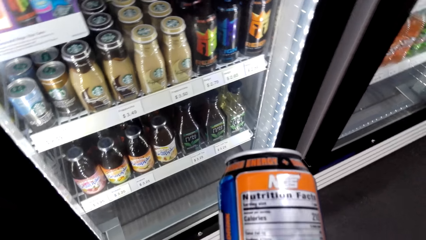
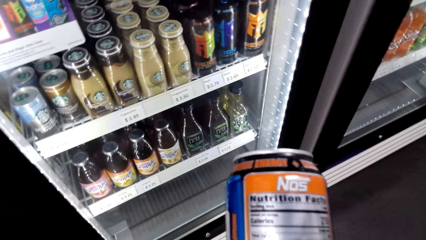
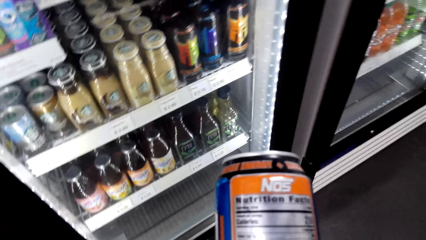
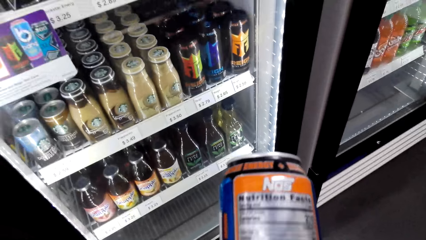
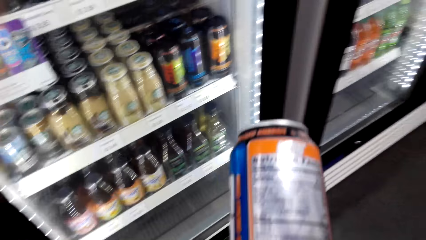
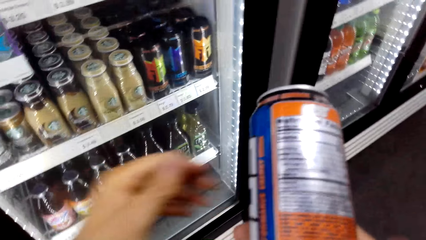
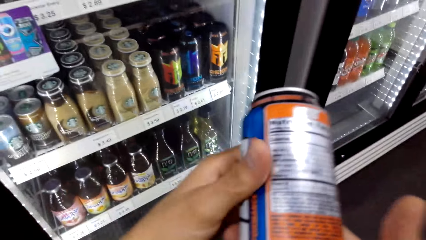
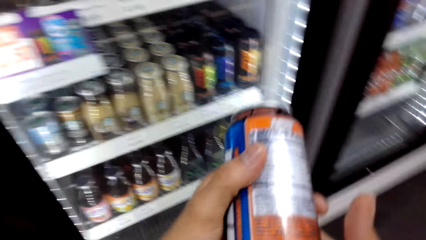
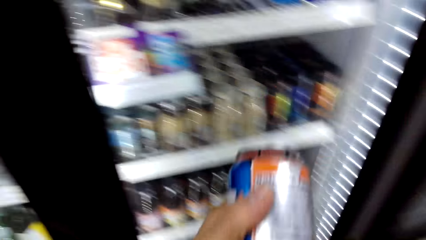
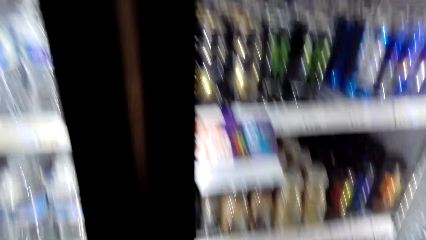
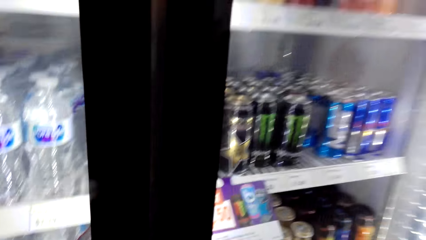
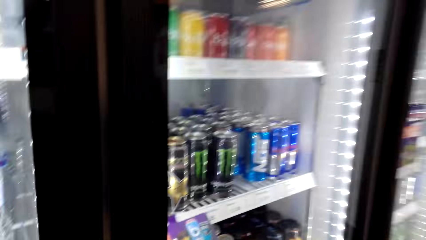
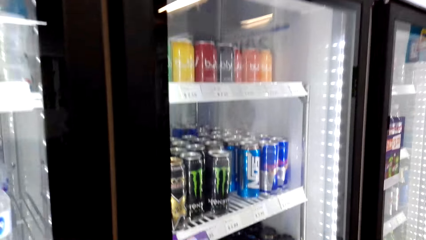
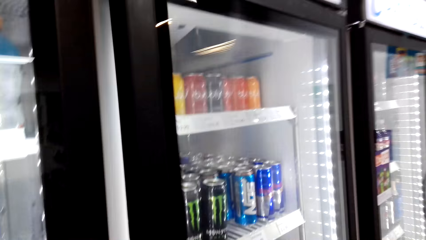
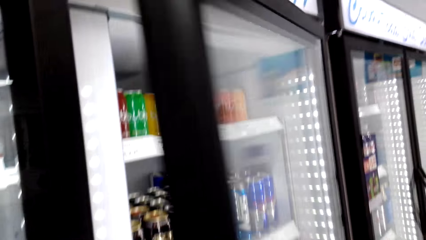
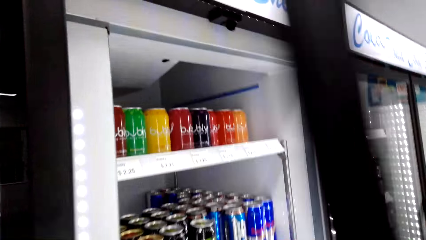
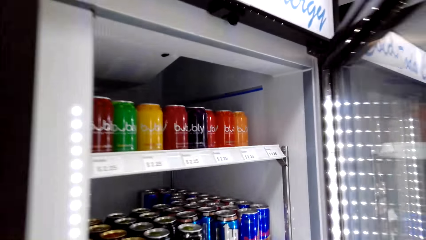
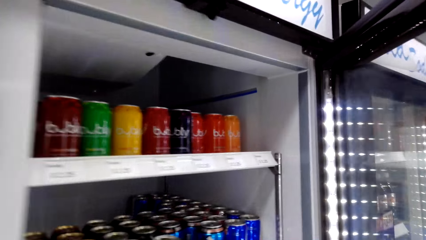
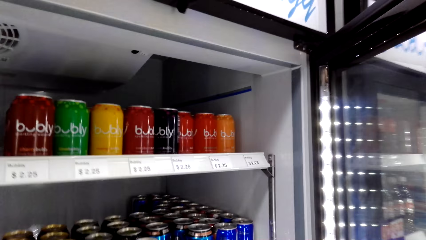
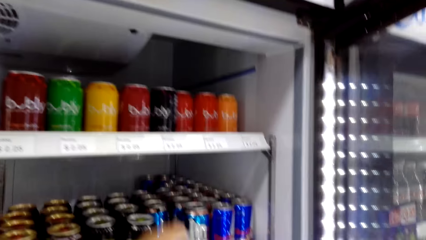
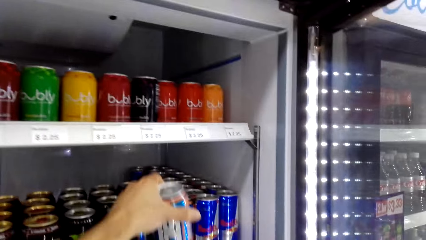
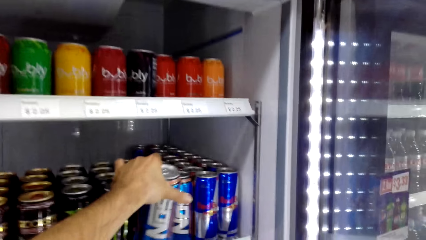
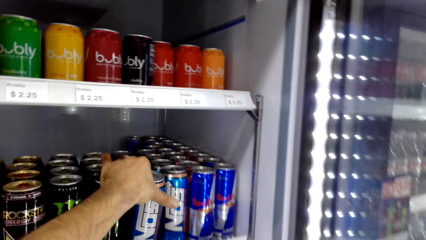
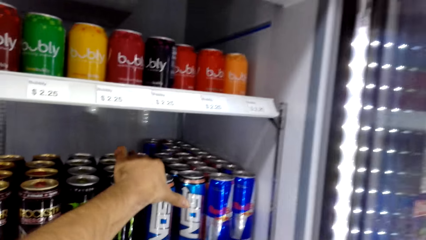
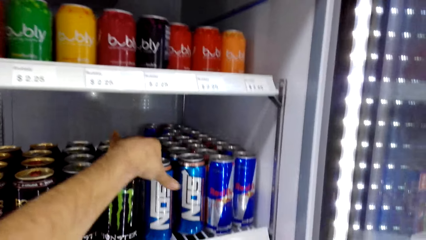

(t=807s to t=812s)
The camera wearer opens the fridge. They put the energy drink can in the fridge.

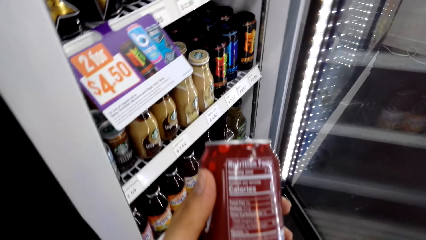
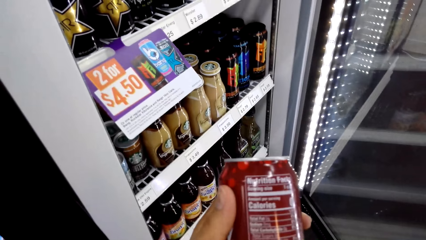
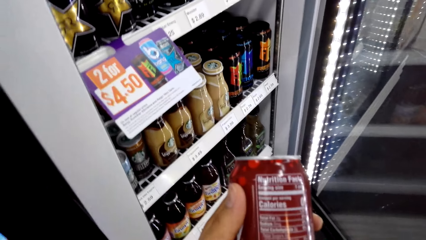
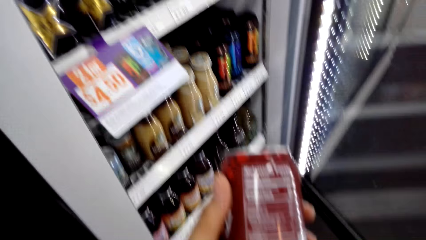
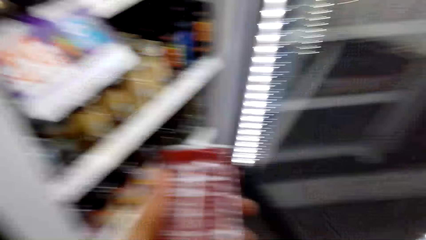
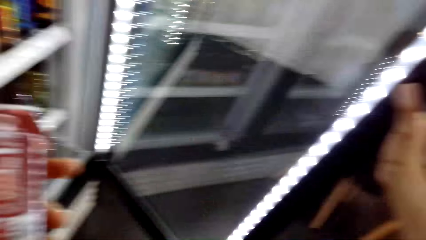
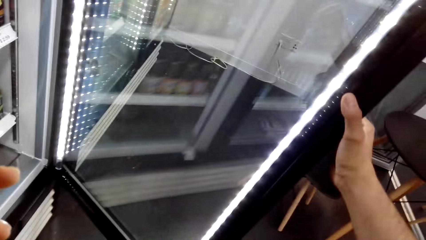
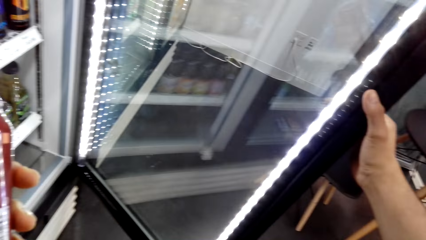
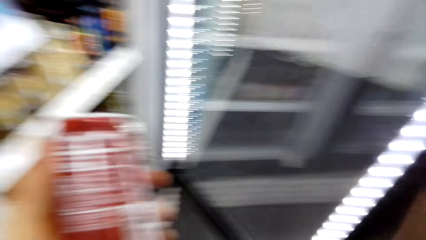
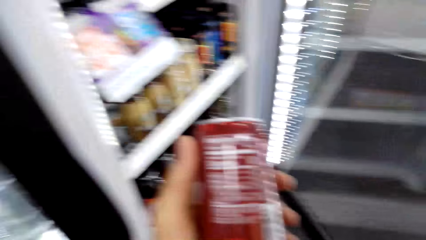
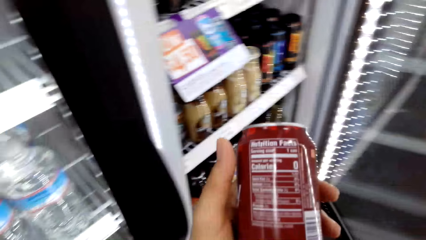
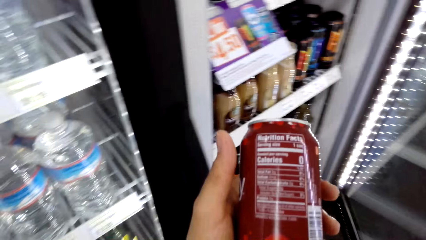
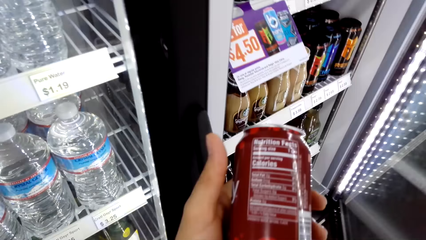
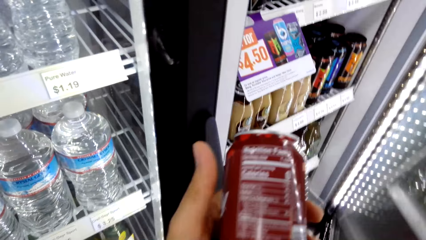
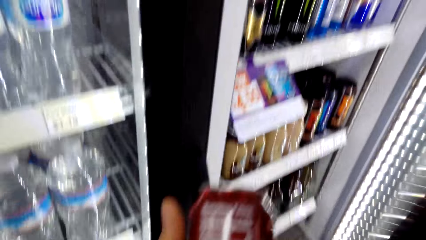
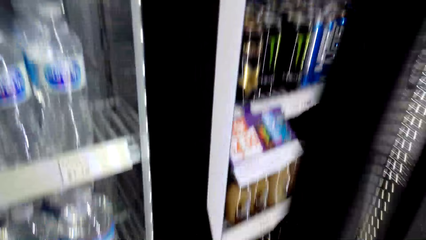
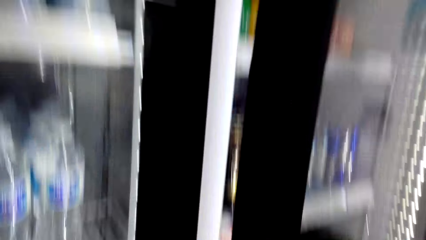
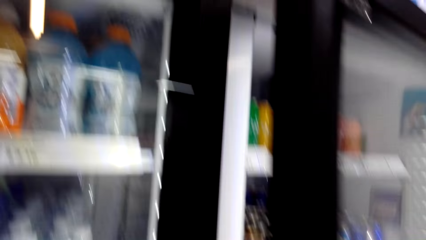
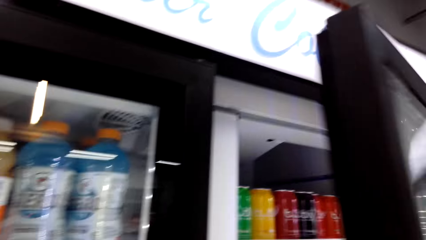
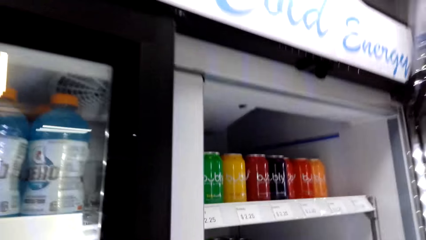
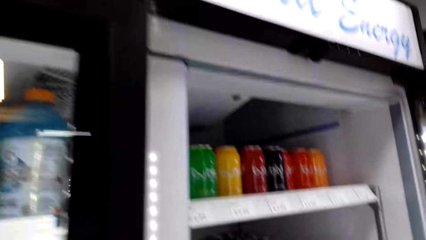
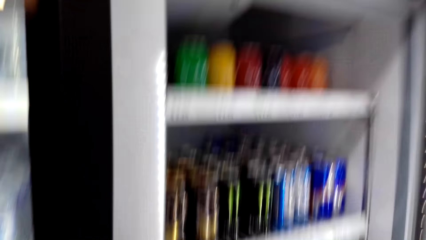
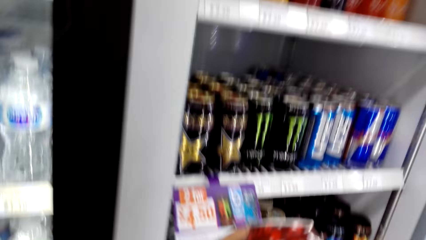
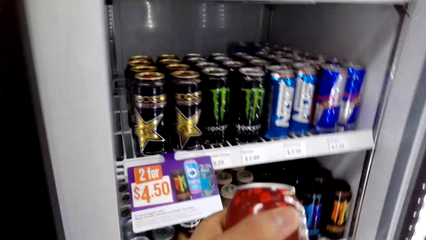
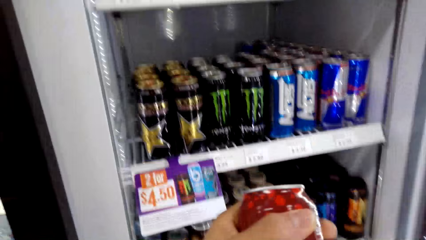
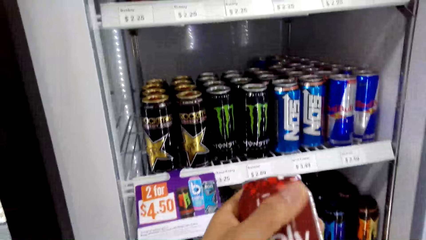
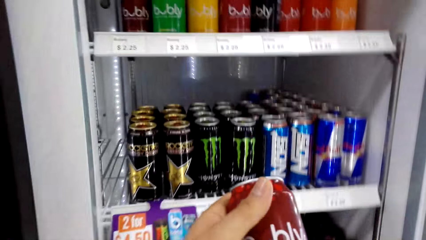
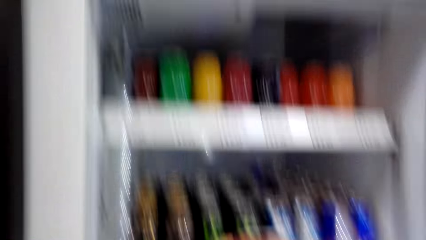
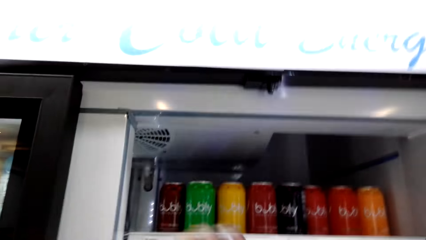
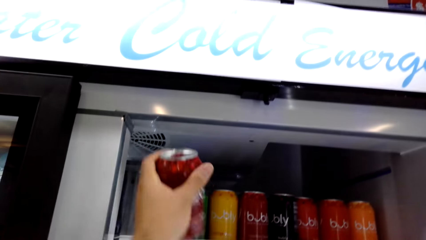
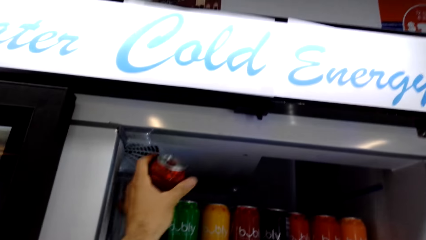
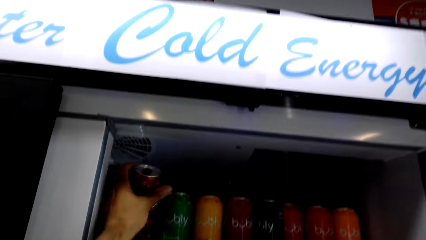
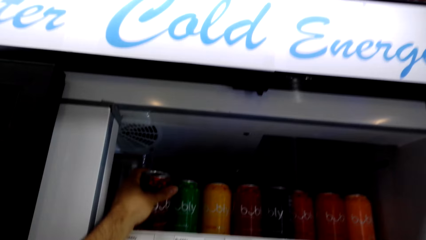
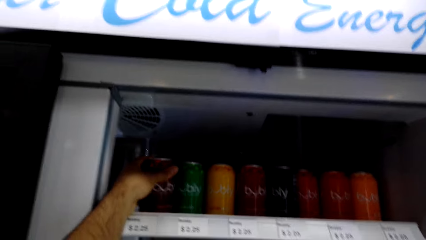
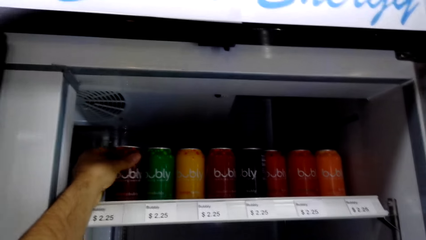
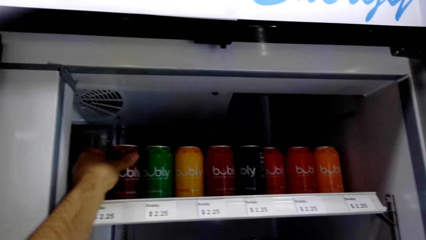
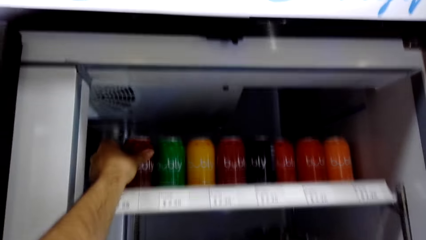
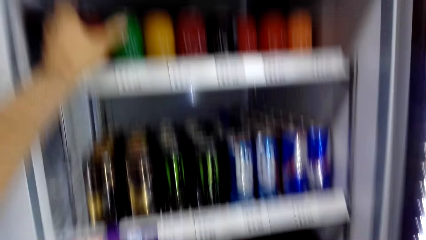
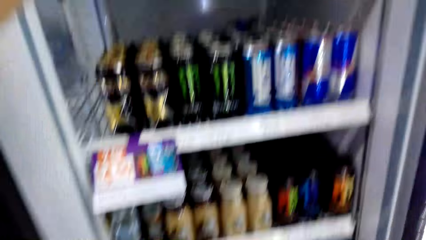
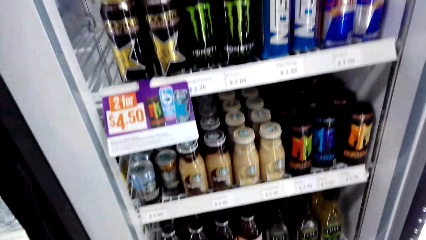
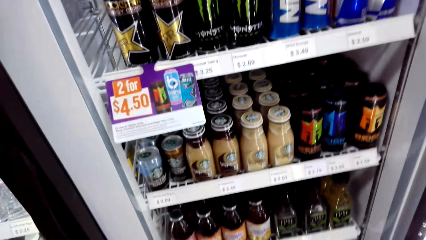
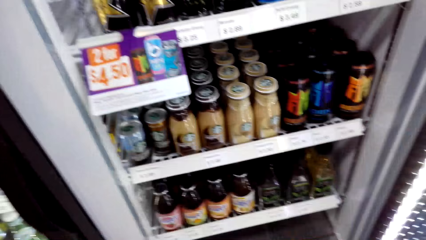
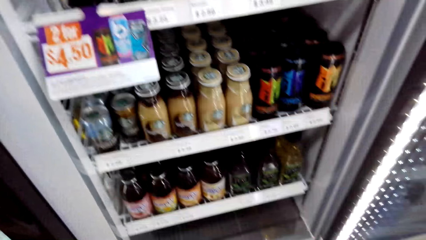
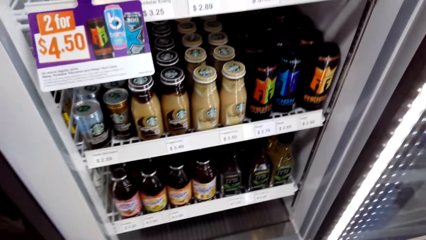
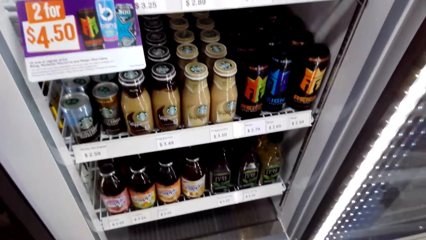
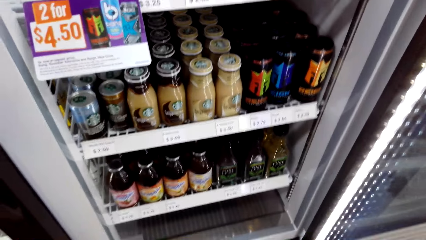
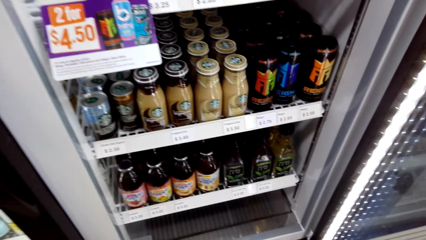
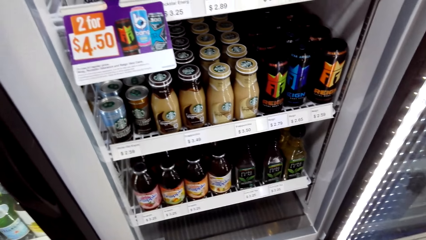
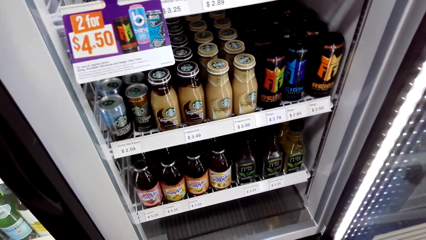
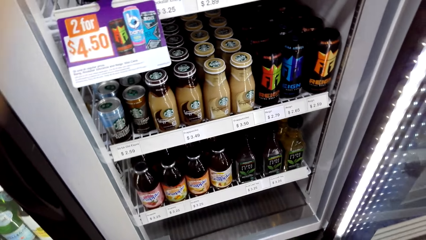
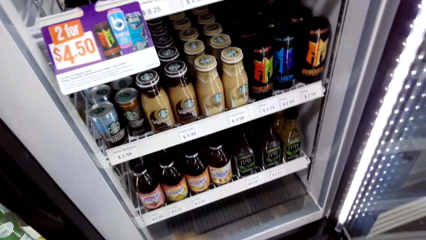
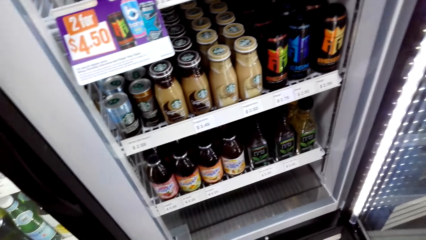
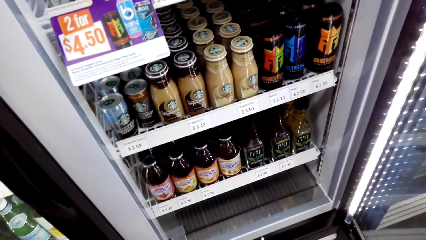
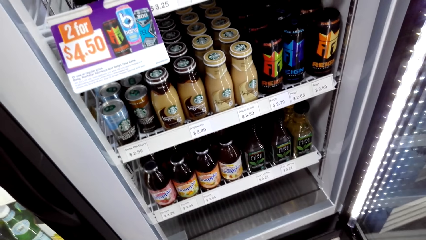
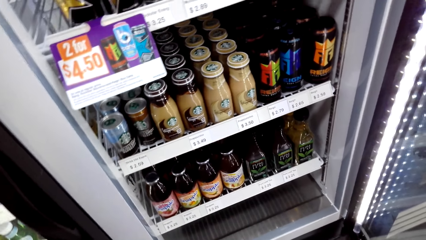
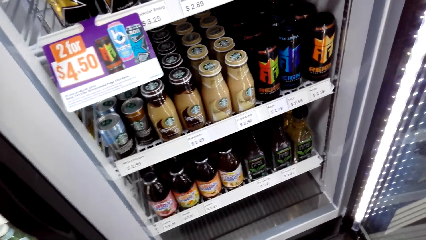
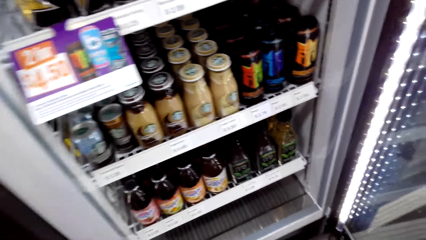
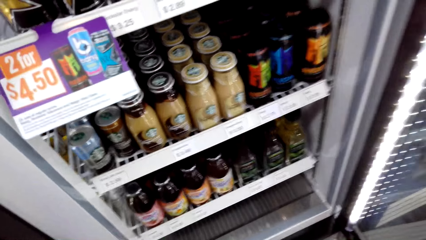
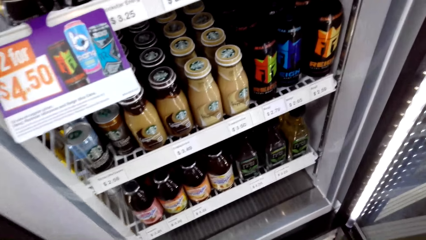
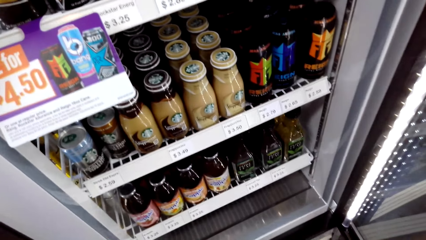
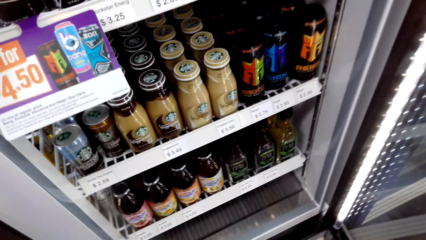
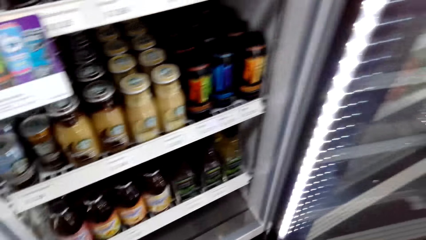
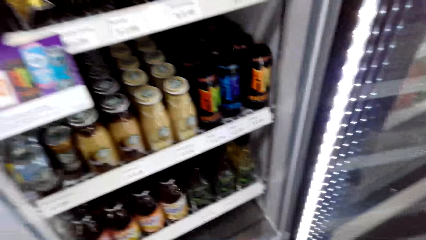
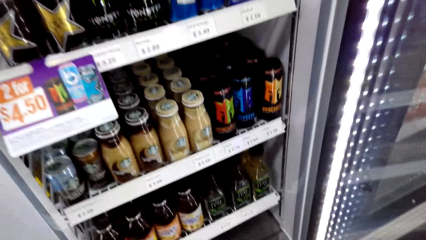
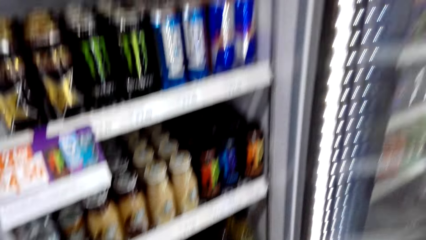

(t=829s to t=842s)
The camera wearer closes the fridge door slightly. They open the fridge door. They put the drink back in the fridge. They look into the fridge.
